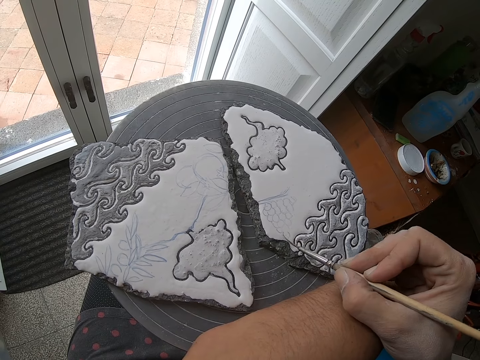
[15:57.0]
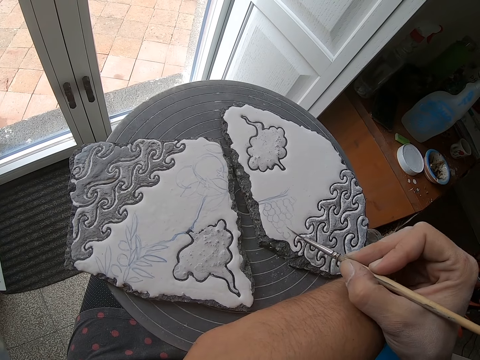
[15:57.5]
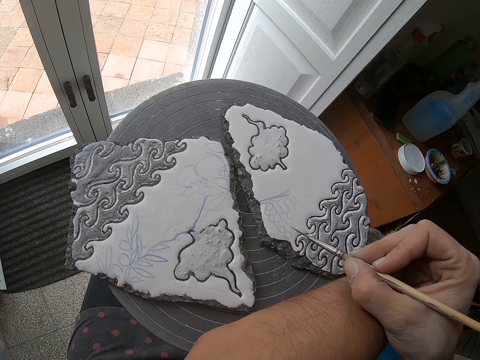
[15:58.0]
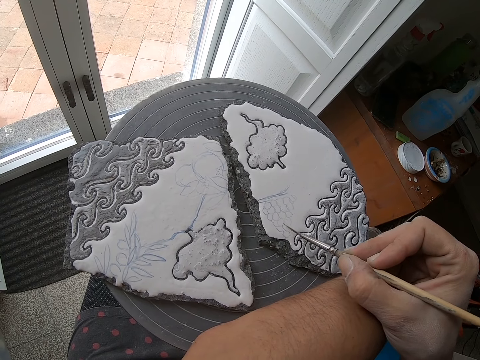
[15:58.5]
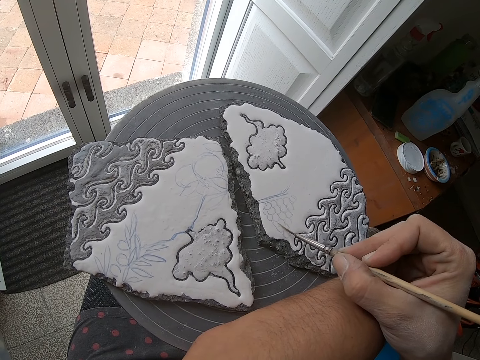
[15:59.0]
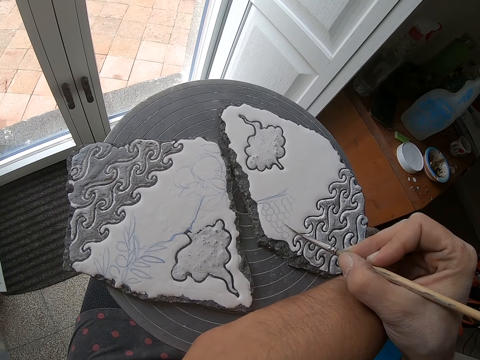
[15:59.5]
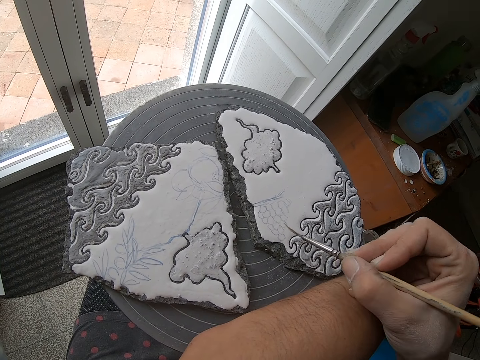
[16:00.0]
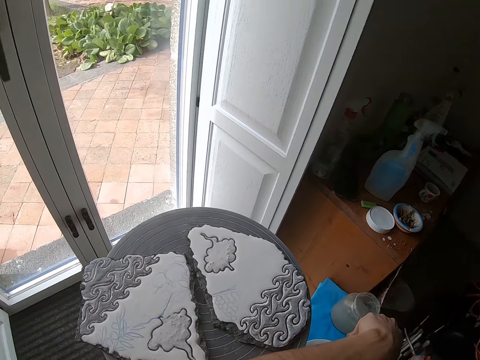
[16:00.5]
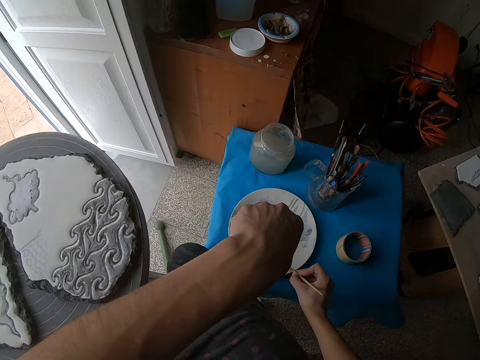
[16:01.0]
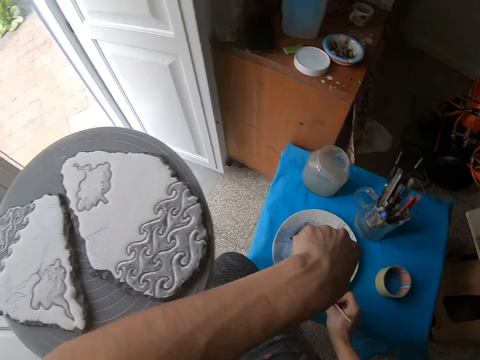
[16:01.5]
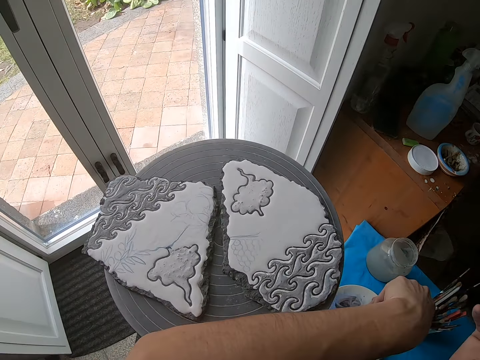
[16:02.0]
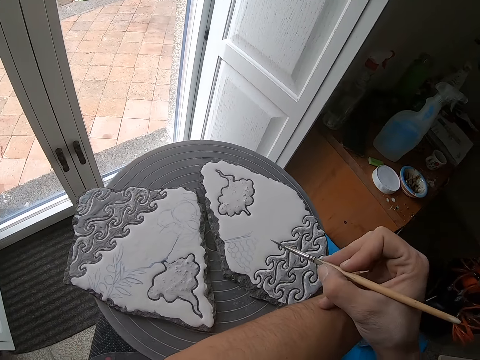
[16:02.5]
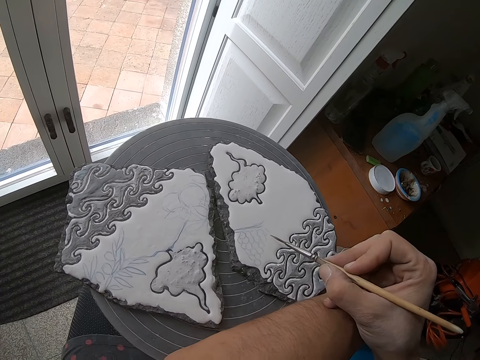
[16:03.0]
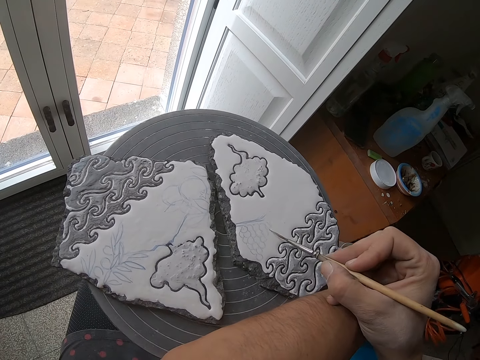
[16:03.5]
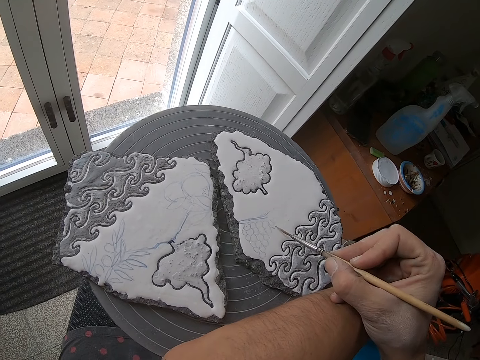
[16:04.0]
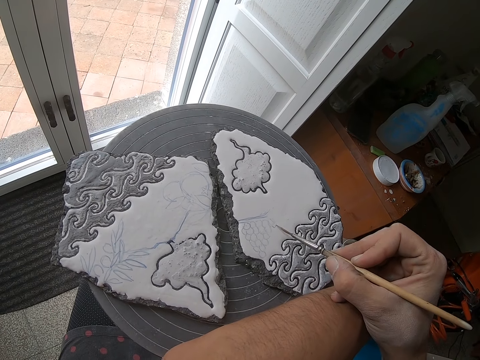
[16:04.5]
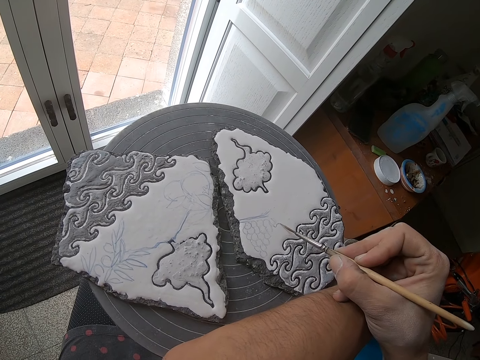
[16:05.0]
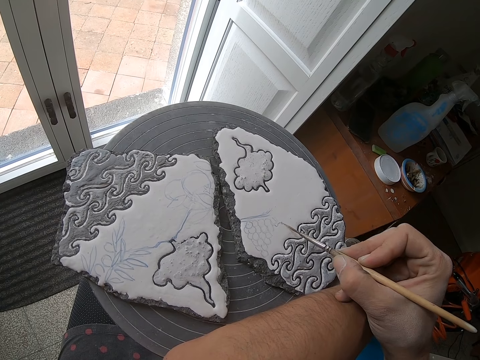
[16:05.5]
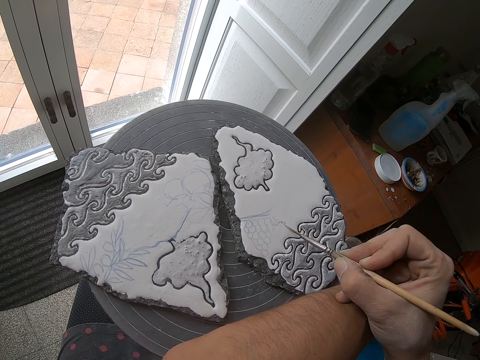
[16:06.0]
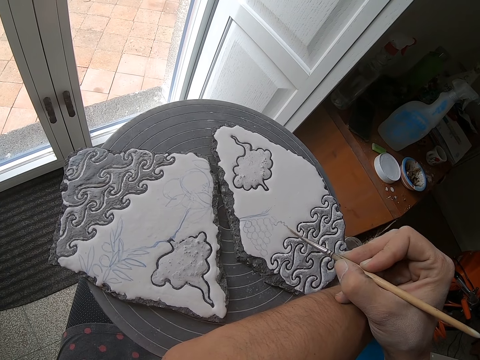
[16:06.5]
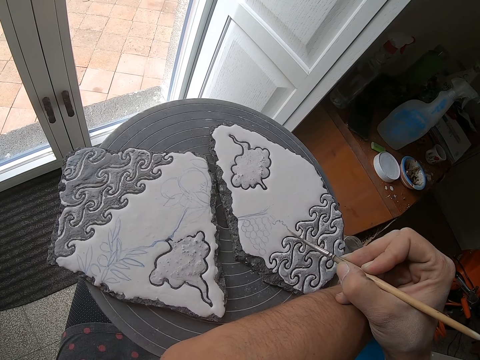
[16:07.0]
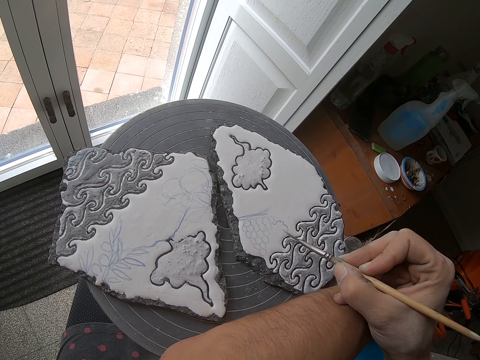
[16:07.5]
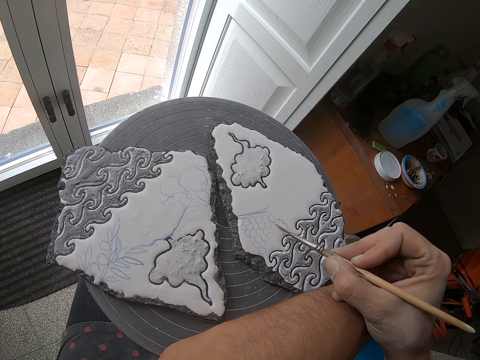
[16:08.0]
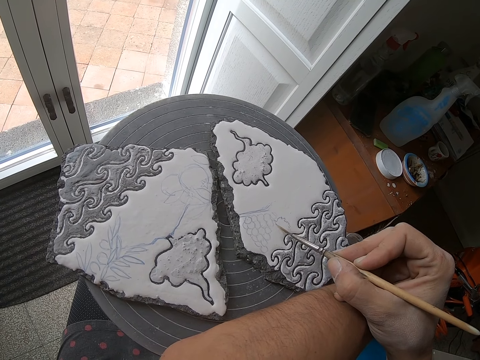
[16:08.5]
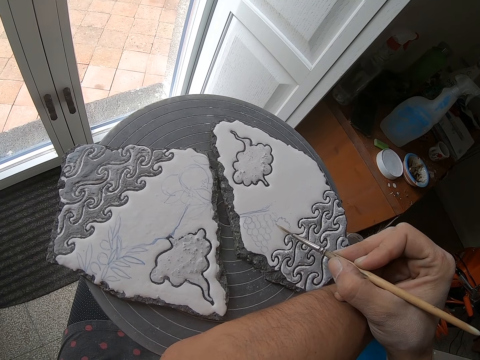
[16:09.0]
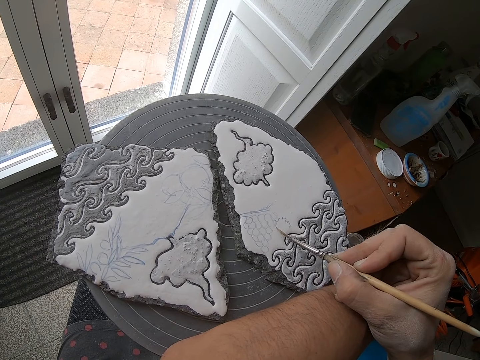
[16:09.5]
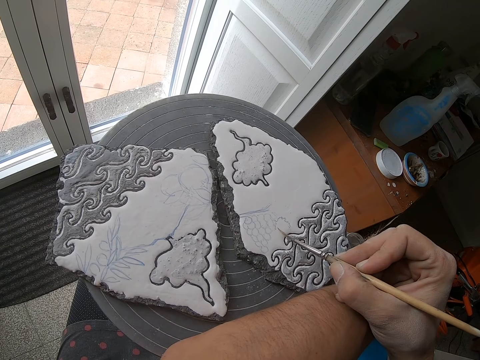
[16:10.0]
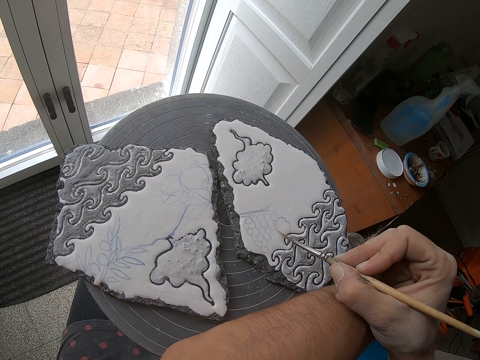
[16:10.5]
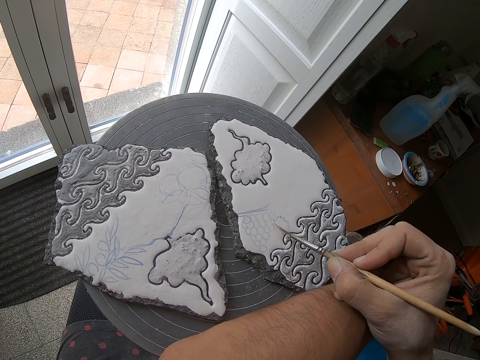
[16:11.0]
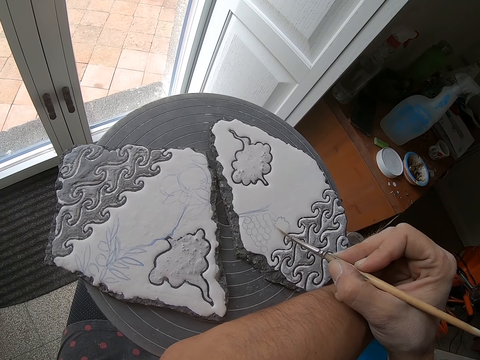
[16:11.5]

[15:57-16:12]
The camera wearer dips the paintbrush into the paint plate on the stool with his right hand. He paints the piece of pottery with the paintbrush in his right hand.

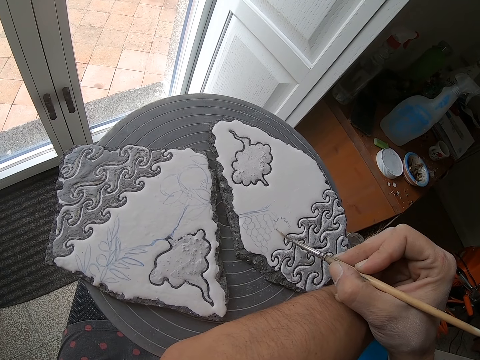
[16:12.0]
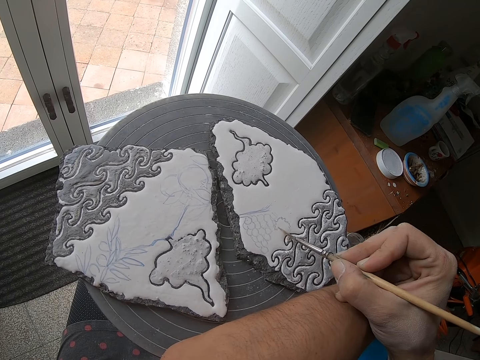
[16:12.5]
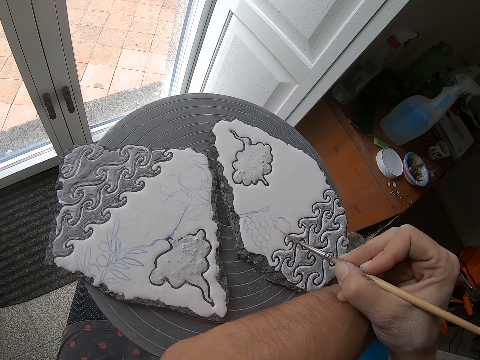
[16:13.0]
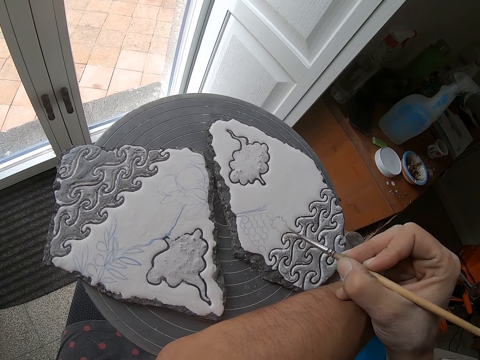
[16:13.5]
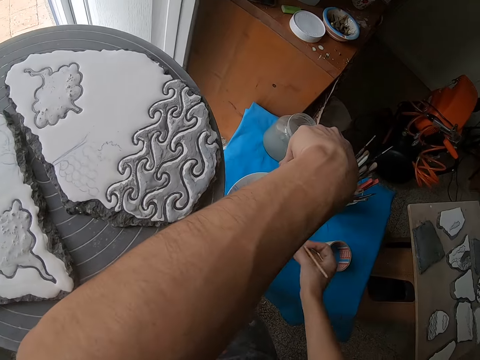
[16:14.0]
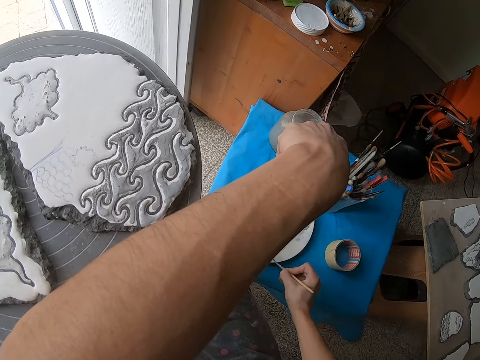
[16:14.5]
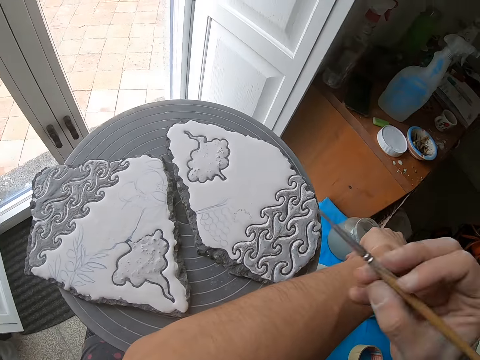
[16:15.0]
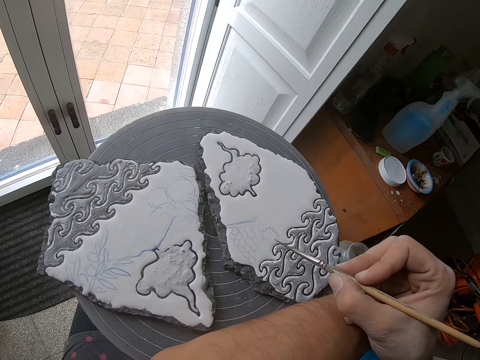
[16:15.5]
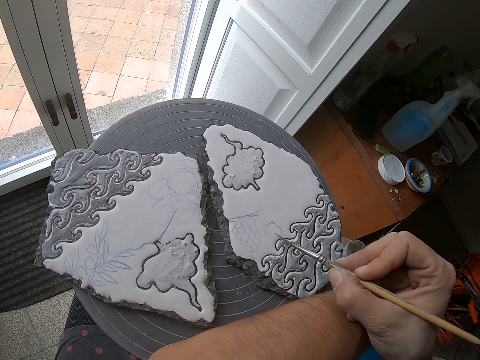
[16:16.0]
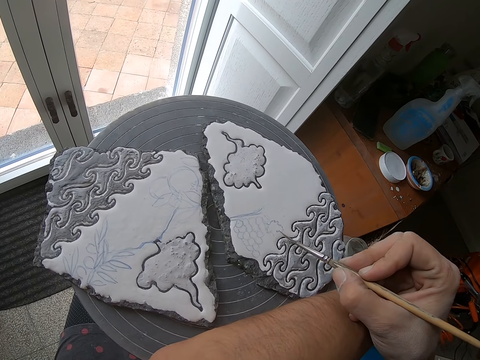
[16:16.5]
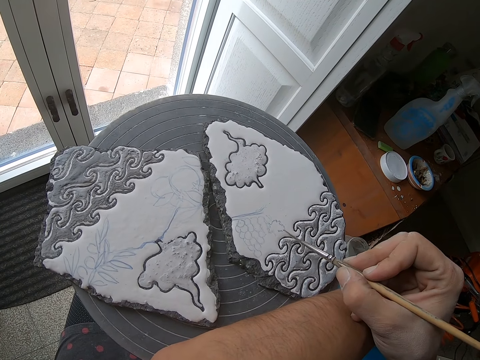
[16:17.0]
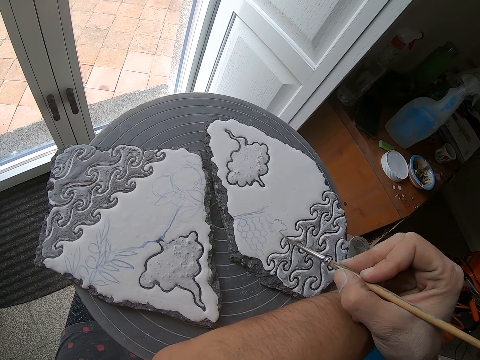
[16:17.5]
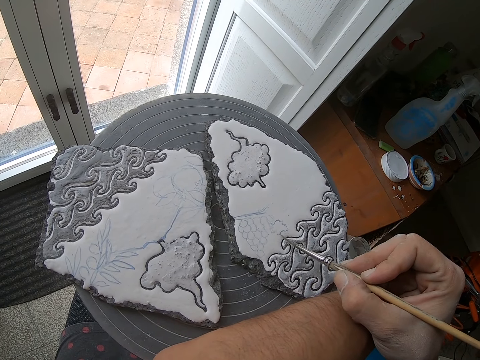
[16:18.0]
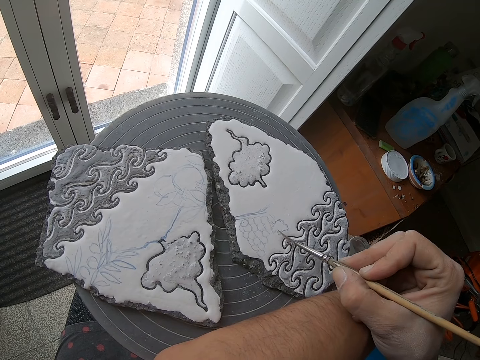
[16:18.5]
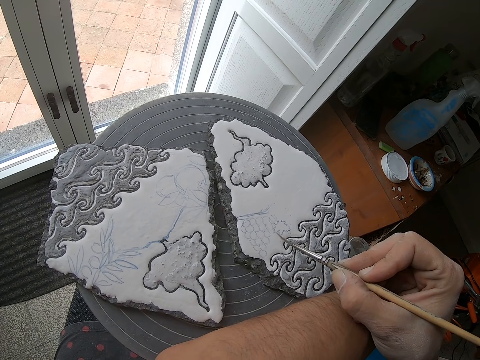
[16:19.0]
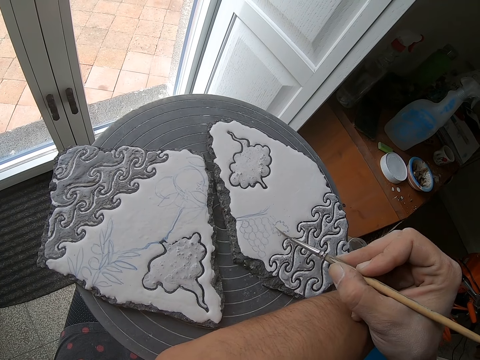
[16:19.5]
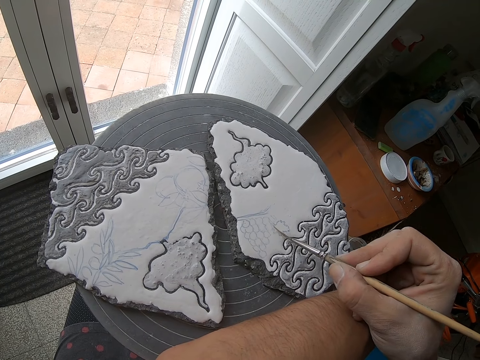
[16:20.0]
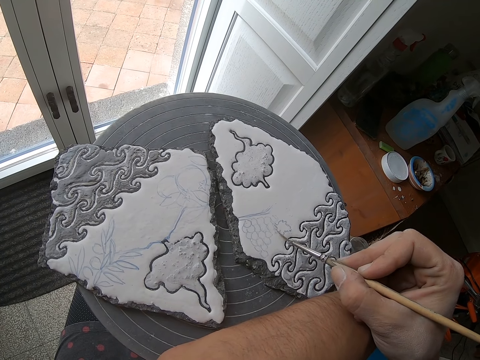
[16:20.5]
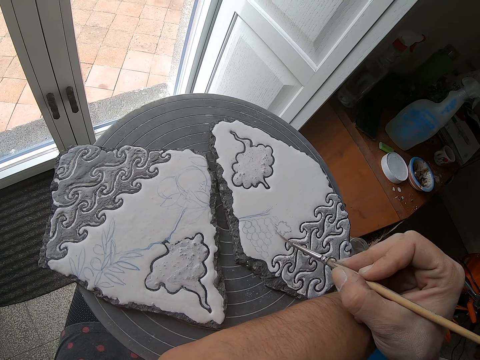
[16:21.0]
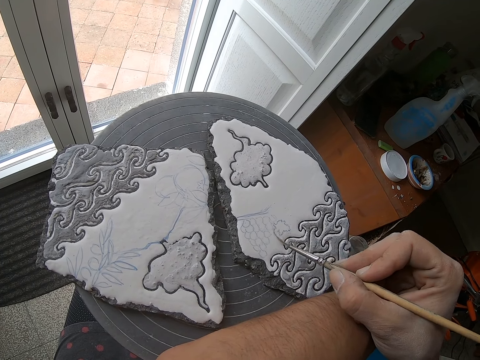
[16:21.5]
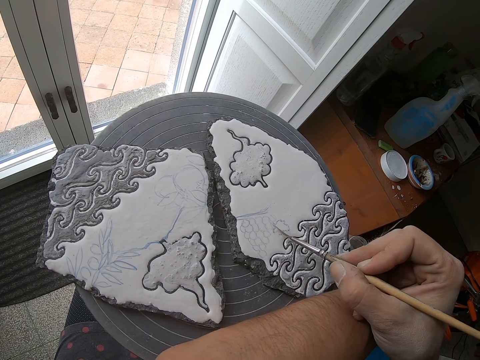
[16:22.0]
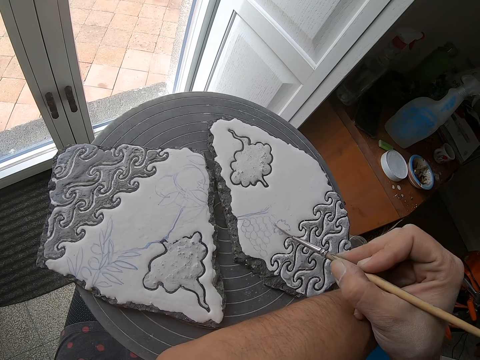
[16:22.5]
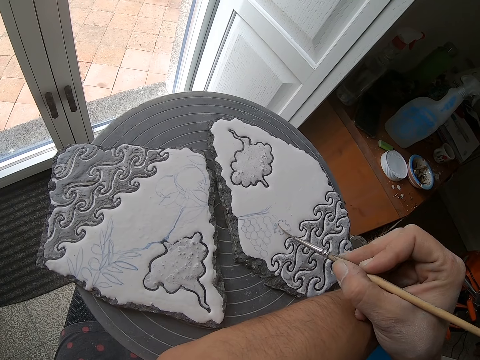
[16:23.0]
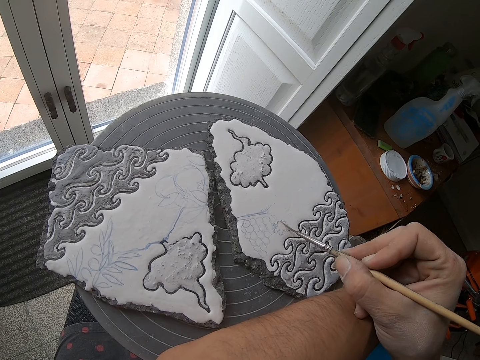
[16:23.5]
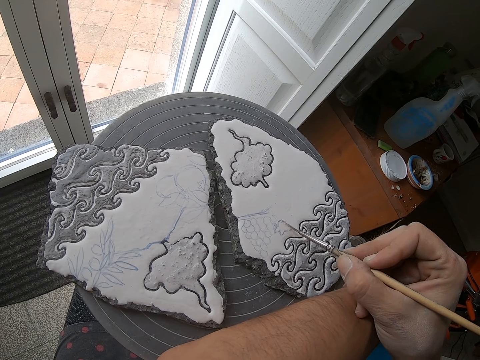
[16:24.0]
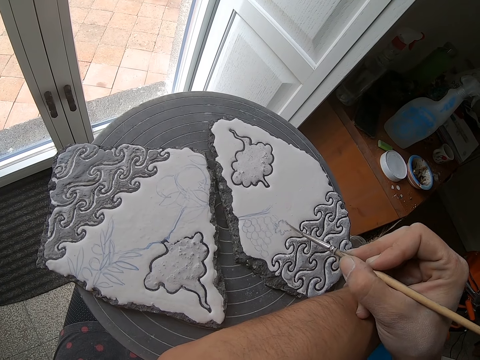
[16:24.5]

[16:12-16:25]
The camera wearer dips the paintbrush into the paint plate on the stool with his right hand. He paints the piece of pottery with the paintbrush in his right hand.
